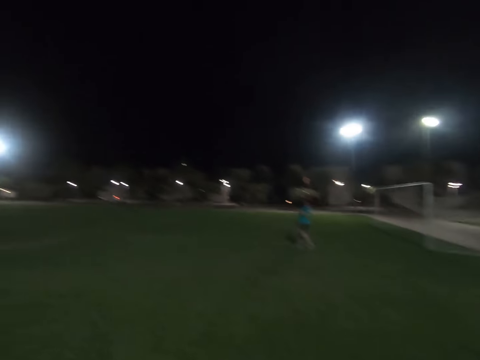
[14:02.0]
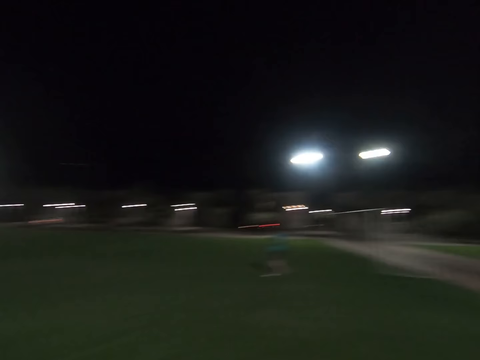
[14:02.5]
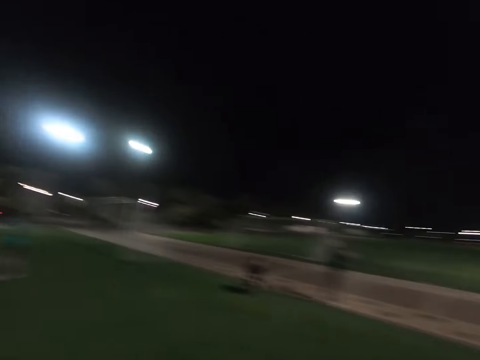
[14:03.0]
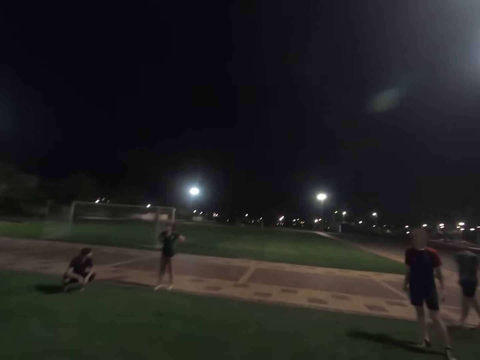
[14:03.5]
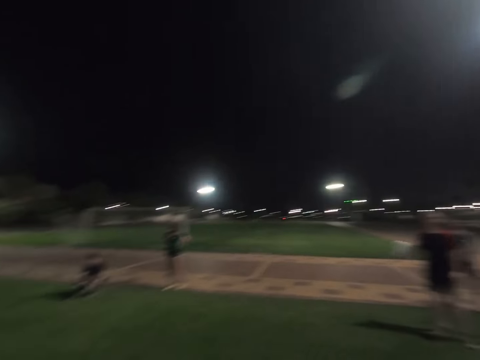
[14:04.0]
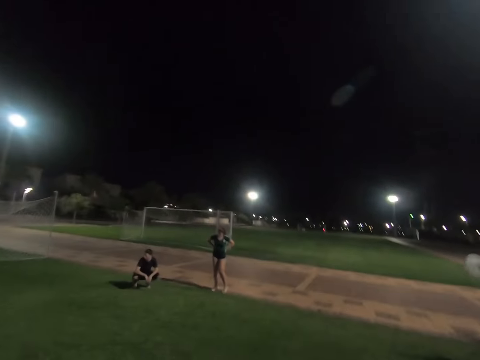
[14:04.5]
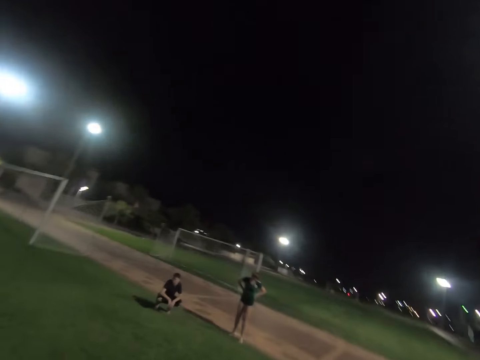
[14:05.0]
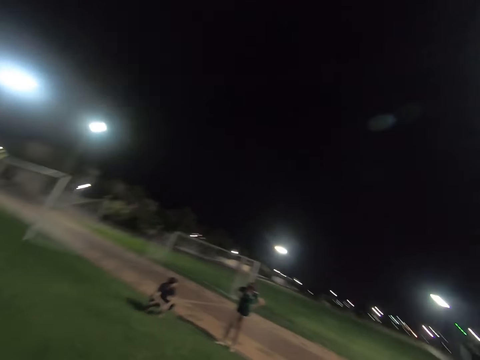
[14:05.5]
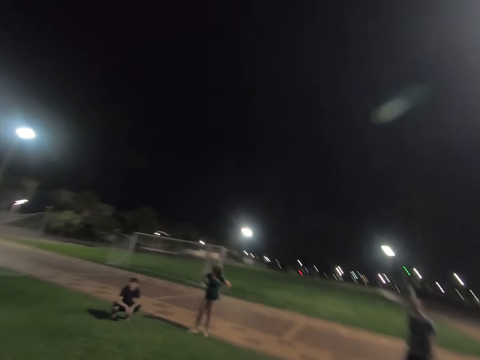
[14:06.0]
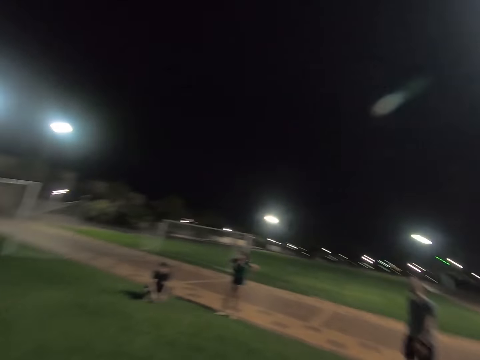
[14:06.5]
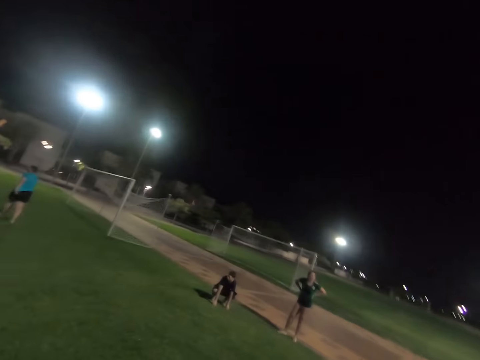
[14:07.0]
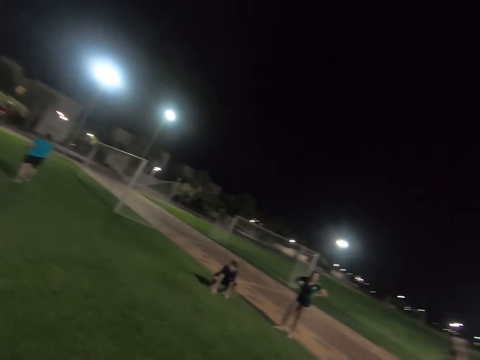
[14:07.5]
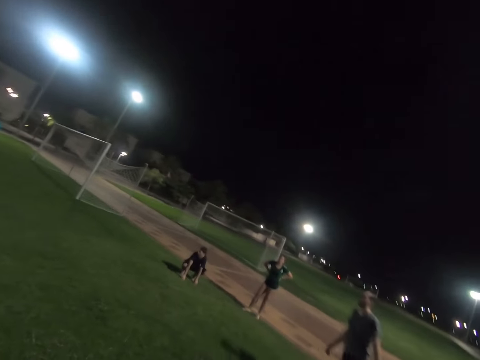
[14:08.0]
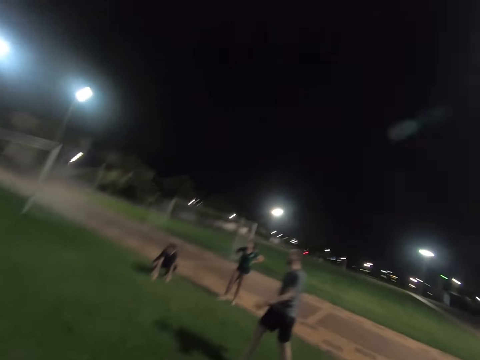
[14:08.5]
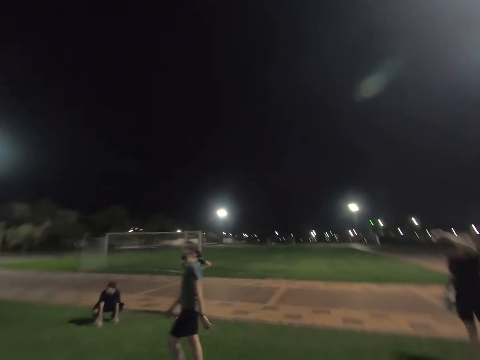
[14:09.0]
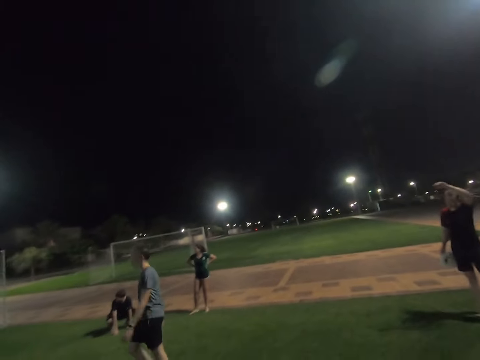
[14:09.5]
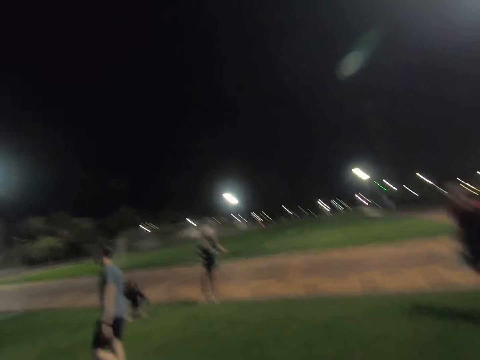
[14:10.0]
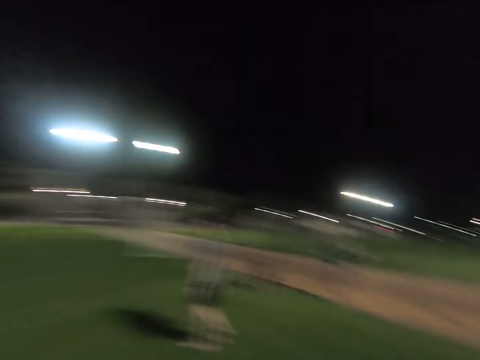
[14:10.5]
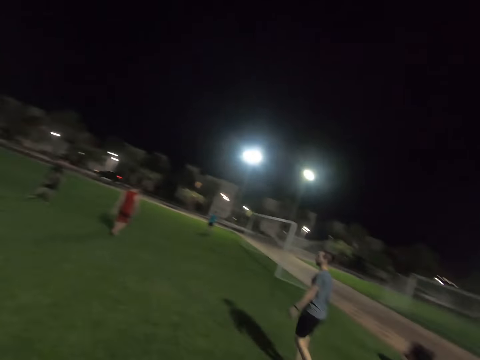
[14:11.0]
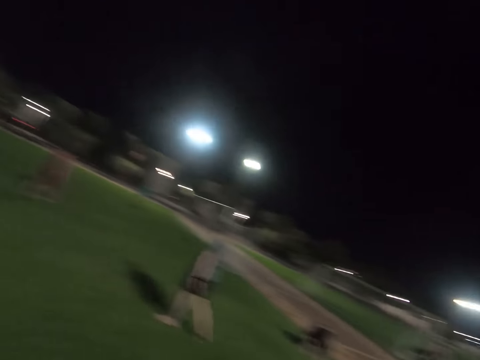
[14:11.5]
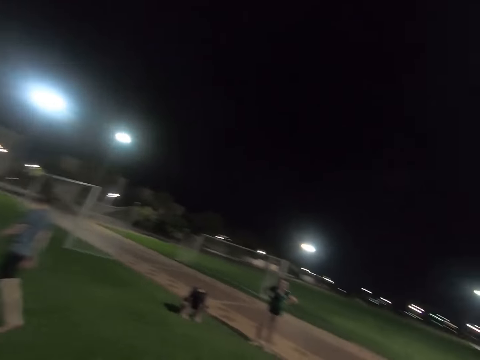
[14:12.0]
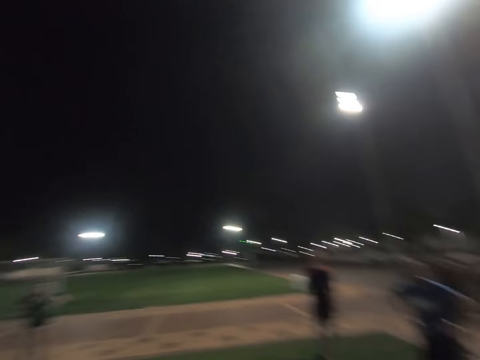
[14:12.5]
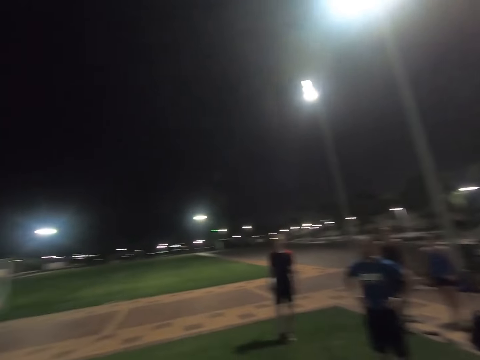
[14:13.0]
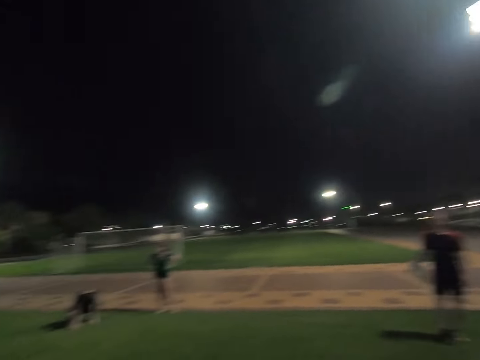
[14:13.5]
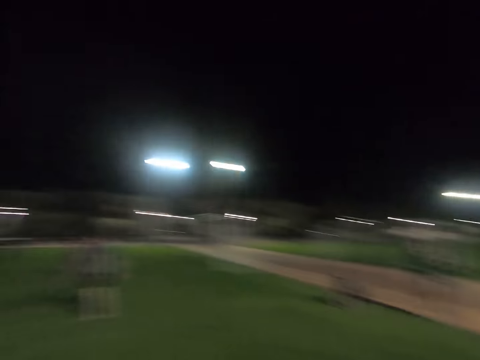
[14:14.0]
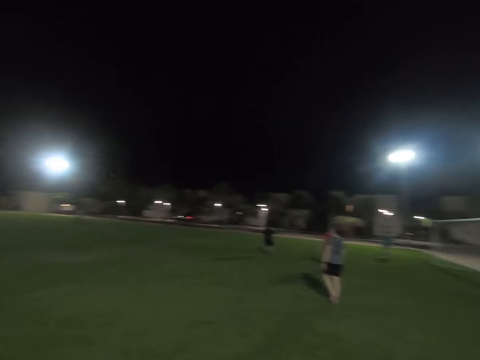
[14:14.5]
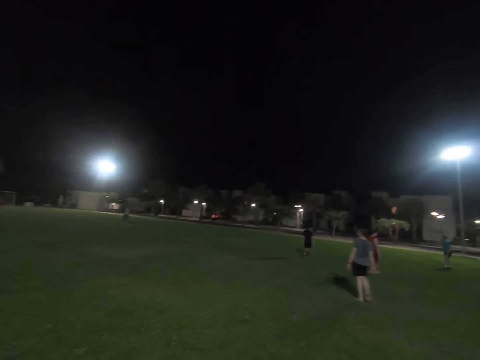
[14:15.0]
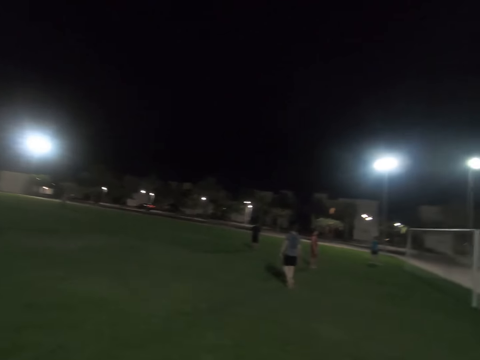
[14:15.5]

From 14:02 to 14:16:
A man swings a frisbee disc. Another man walks around the field. The first man holds the frisbee disc.

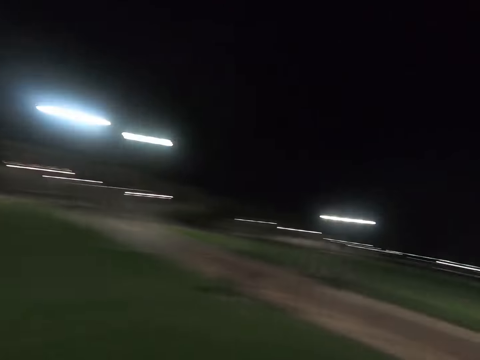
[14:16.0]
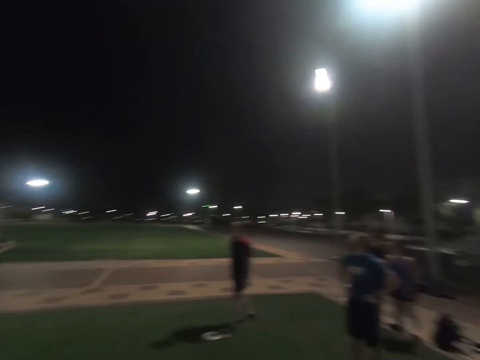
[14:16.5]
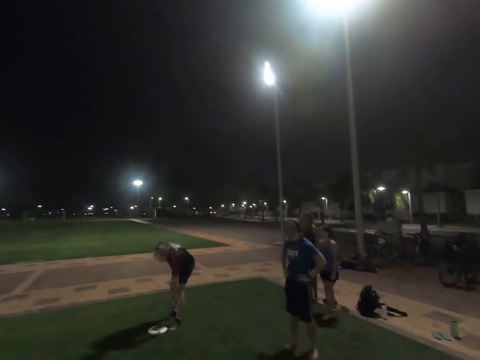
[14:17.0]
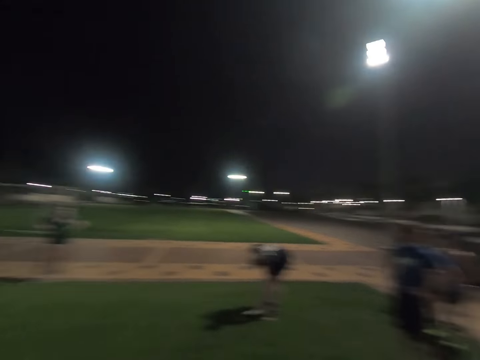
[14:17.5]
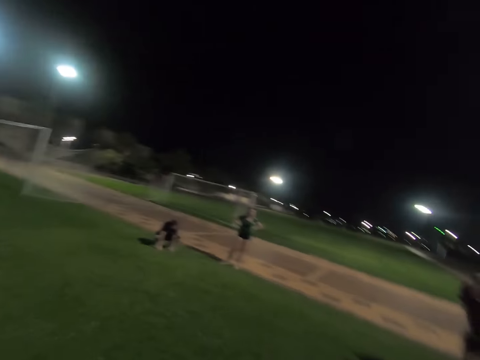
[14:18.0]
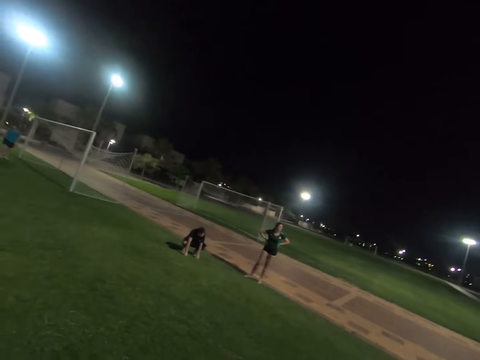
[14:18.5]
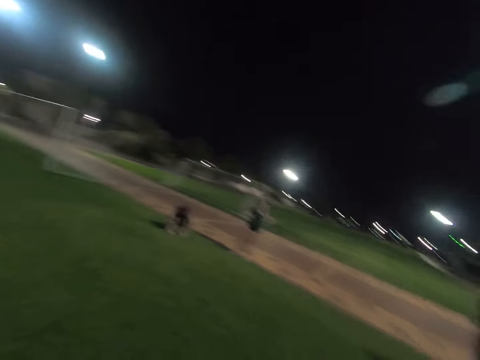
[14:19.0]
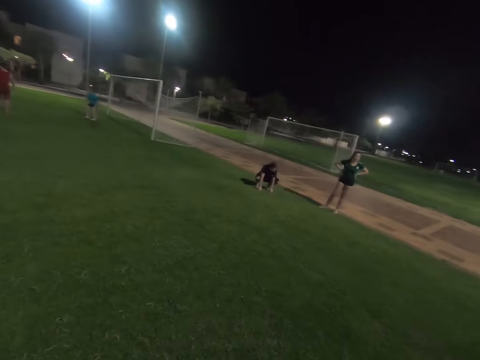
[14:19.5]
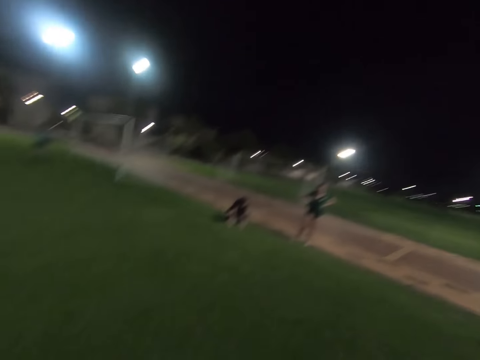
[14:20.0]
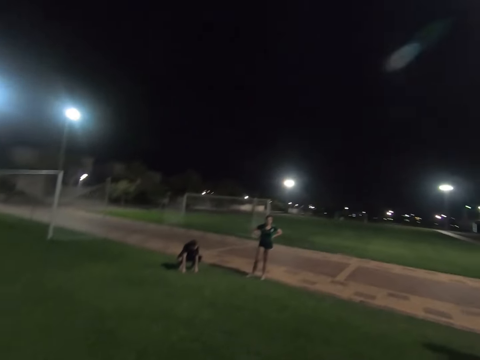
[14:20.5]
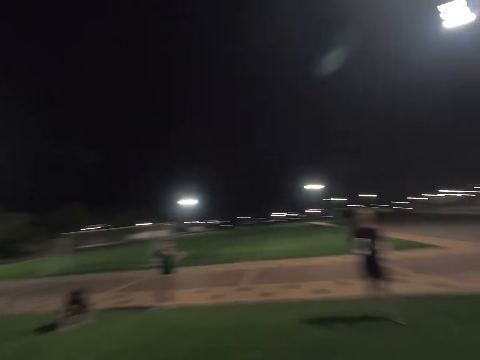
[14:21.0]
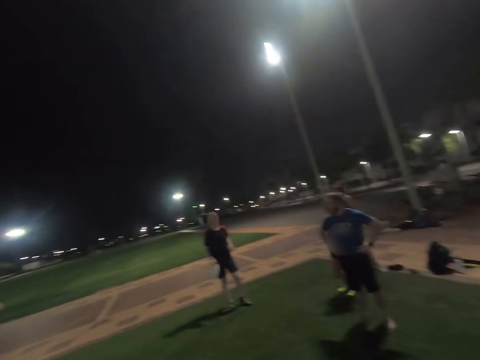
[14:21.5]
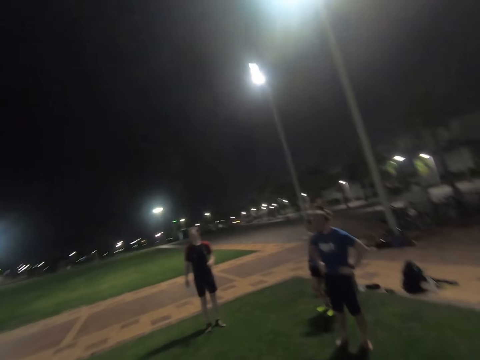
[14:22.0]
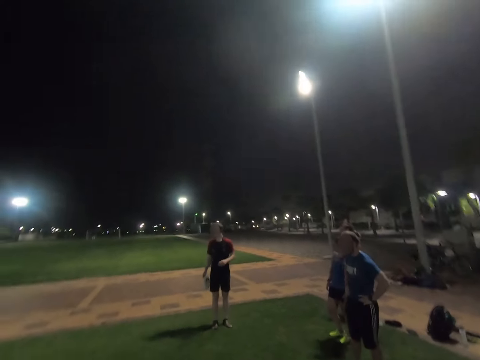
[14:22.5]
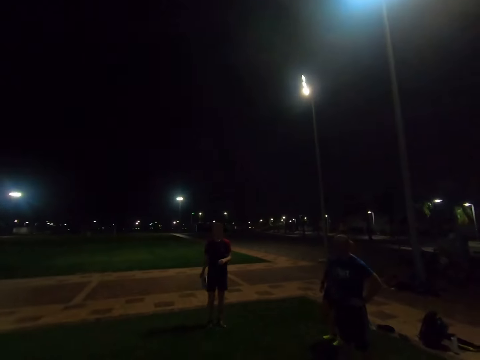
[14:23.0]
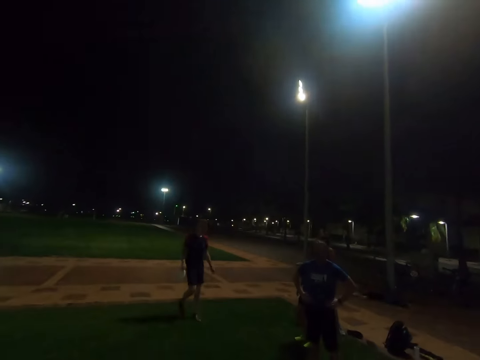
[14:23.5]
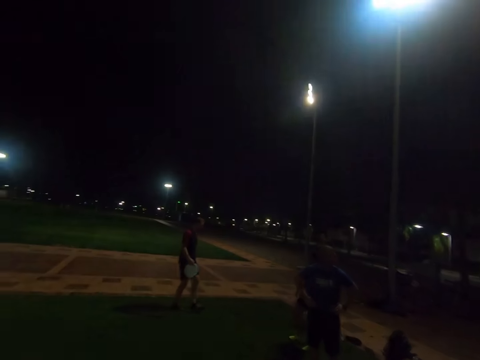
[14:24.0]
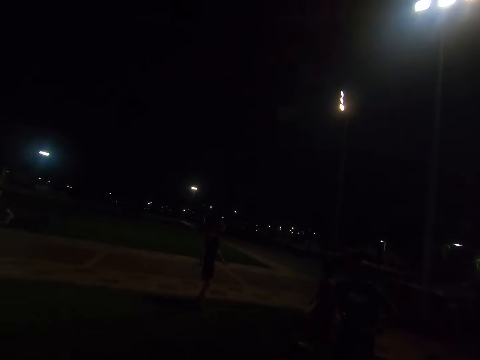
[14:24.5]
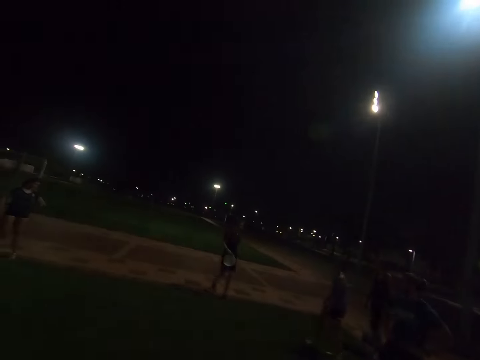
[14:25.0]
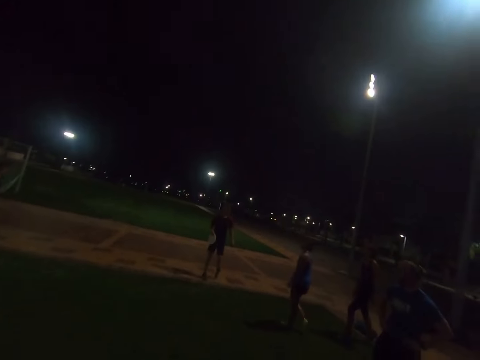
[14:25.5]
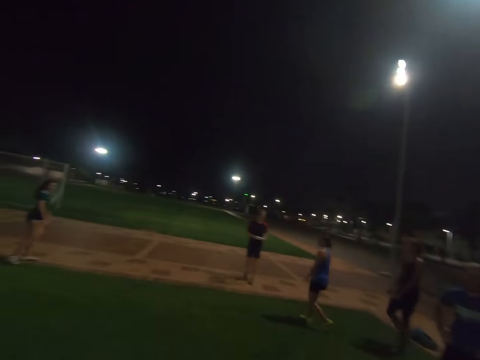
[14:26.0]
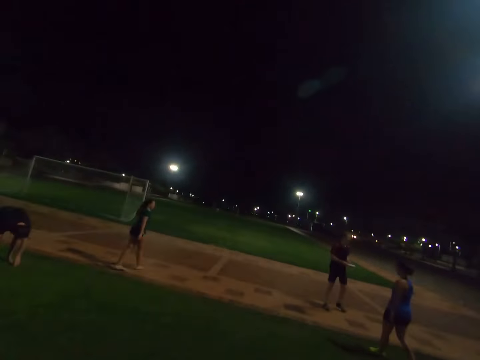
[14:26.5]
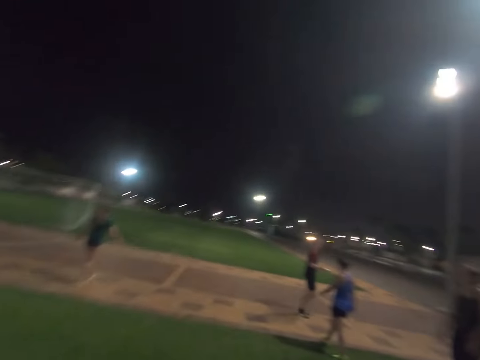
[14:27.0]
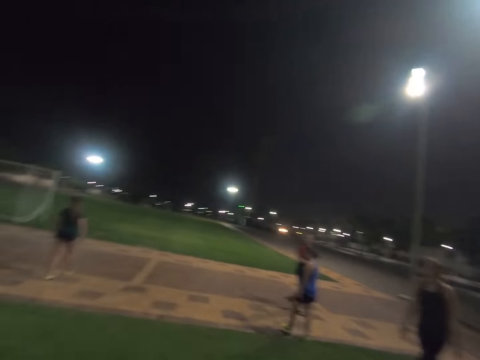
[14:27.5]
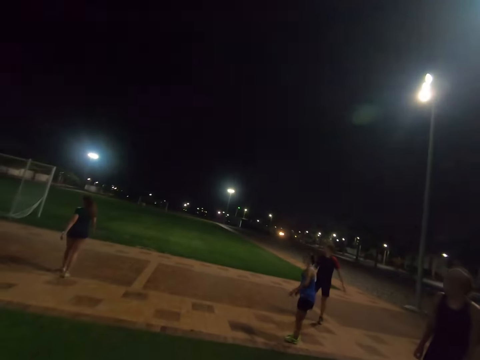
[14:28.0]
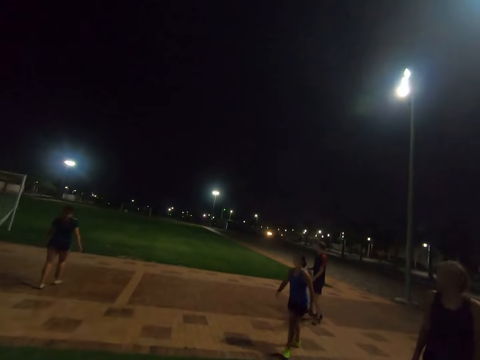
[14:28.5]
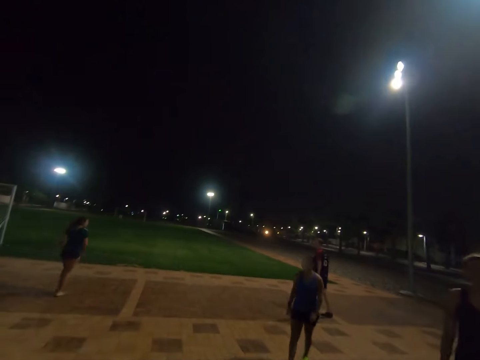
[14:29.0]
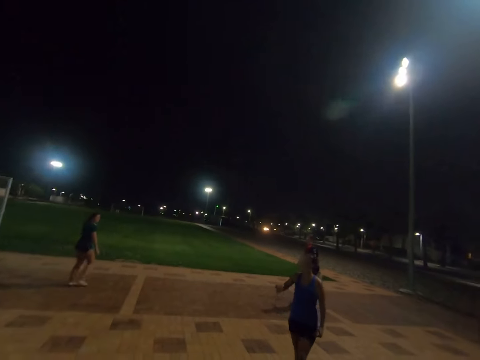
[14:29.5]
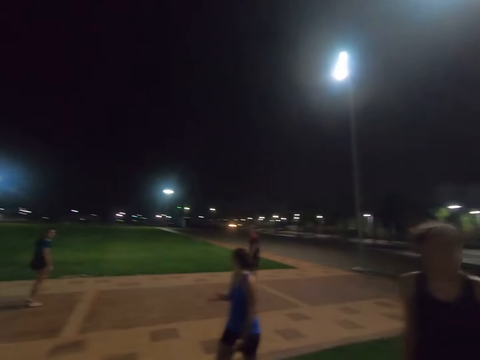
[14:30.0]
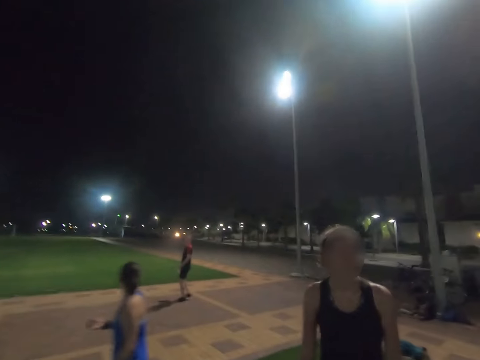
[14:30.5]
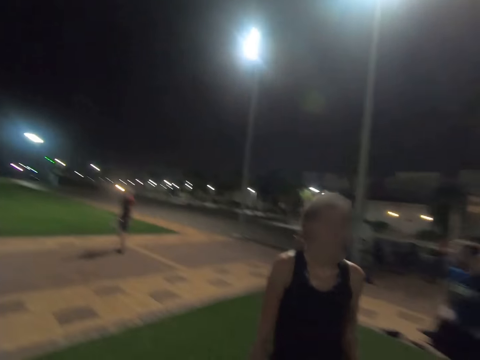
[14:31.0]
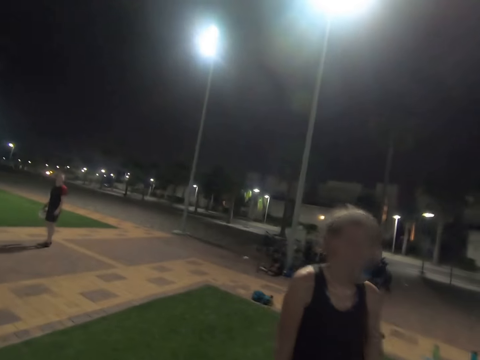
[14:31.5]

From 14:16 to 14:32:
A man puts his hands on his waist. Another man picks up the frisbee disc. The other man holds the frisbee disc. The first man puts his hands on his waist. A lady walks around the field. Another lady walks around the field.
